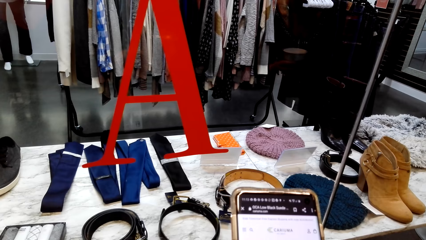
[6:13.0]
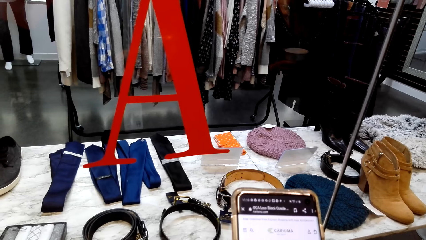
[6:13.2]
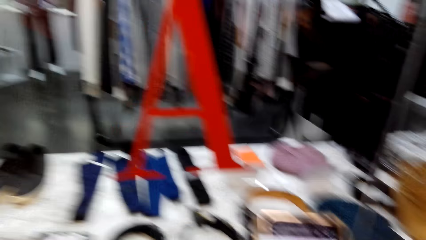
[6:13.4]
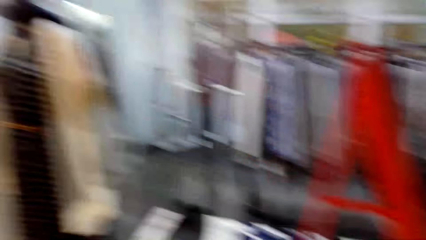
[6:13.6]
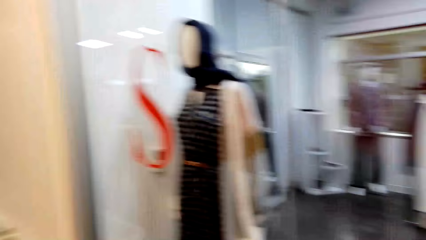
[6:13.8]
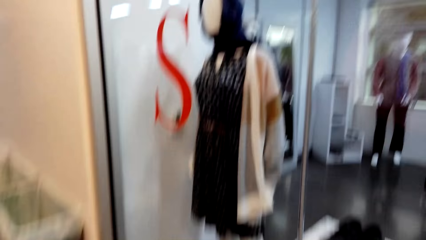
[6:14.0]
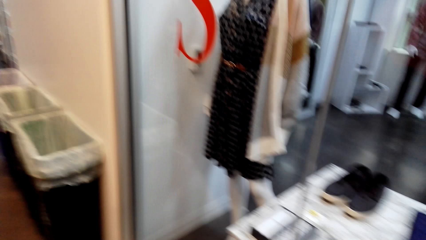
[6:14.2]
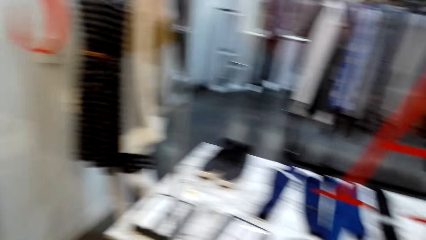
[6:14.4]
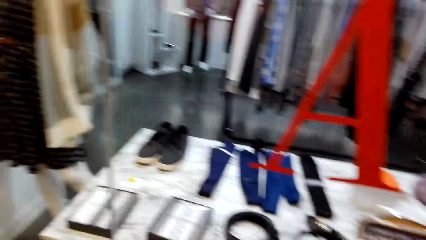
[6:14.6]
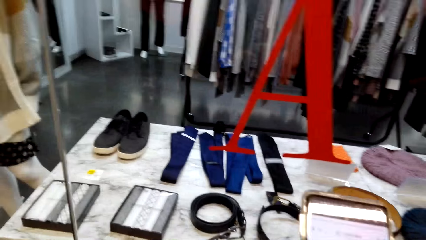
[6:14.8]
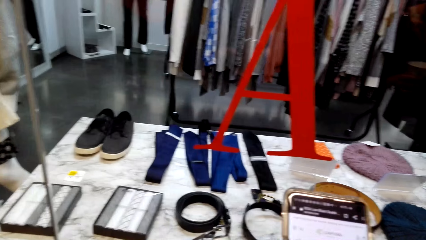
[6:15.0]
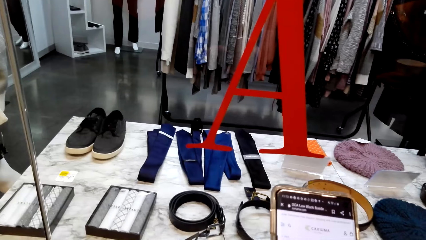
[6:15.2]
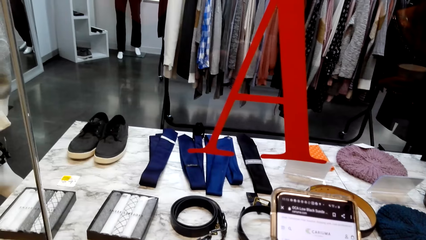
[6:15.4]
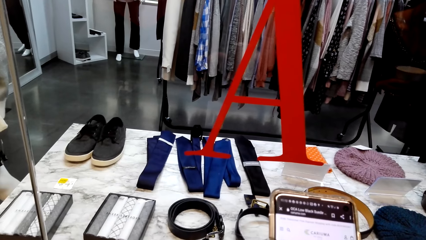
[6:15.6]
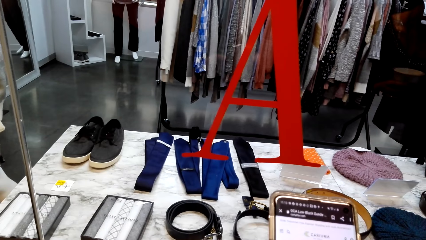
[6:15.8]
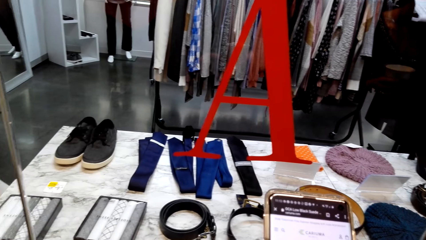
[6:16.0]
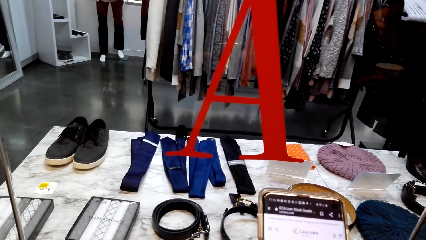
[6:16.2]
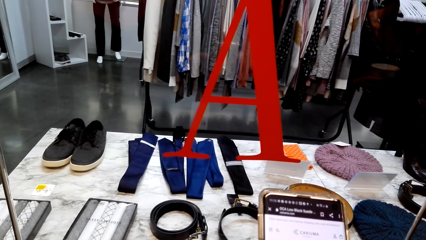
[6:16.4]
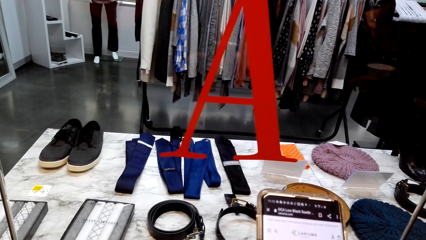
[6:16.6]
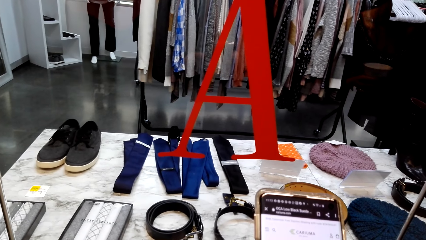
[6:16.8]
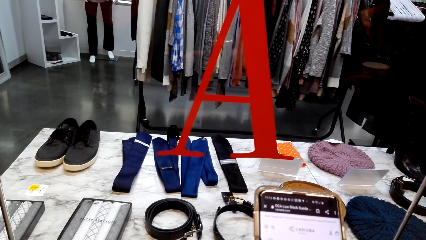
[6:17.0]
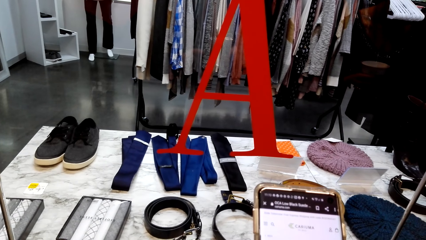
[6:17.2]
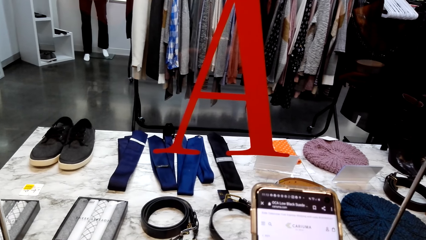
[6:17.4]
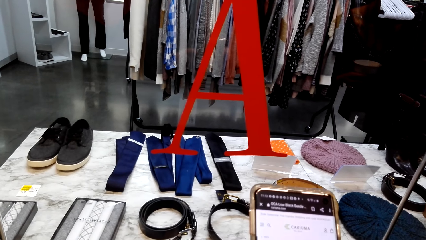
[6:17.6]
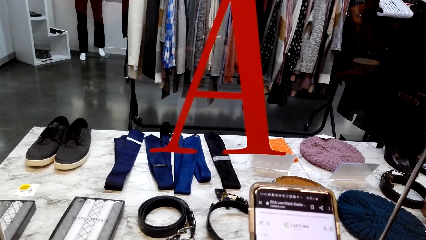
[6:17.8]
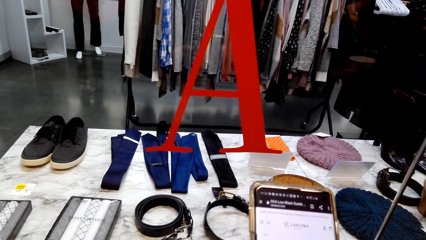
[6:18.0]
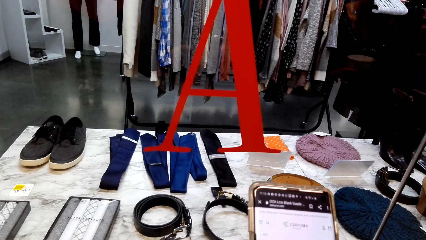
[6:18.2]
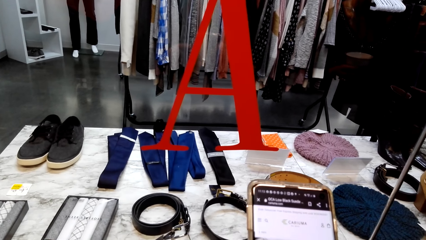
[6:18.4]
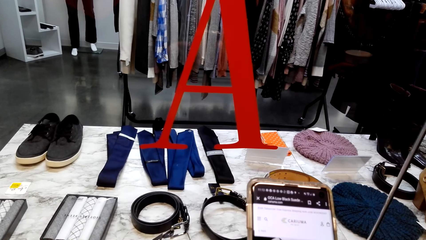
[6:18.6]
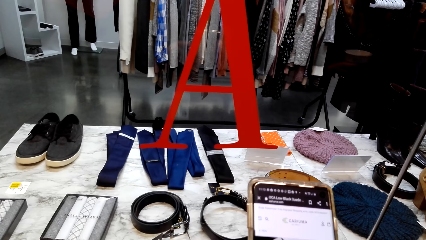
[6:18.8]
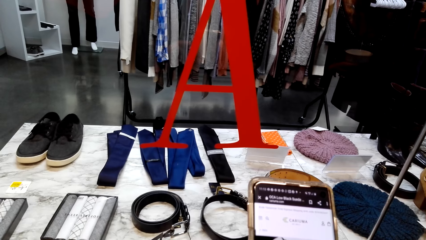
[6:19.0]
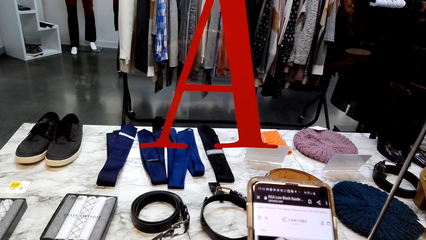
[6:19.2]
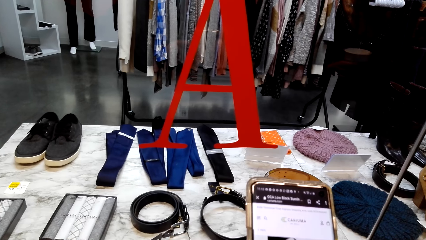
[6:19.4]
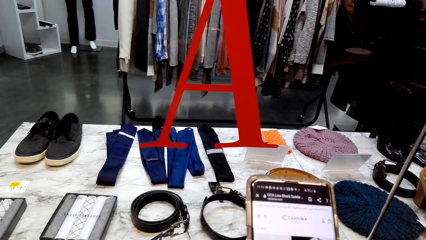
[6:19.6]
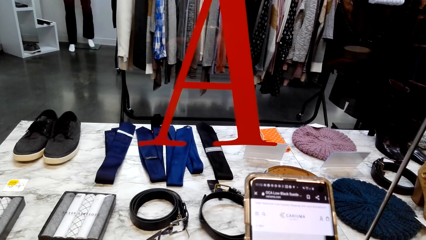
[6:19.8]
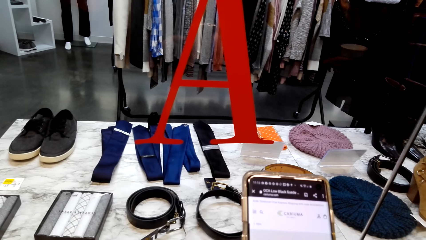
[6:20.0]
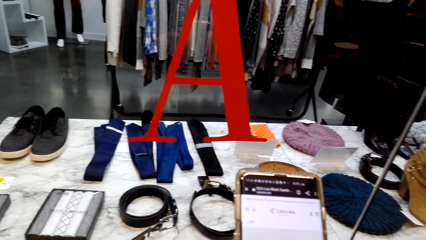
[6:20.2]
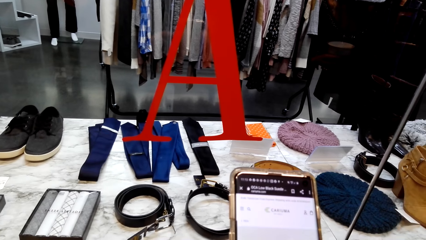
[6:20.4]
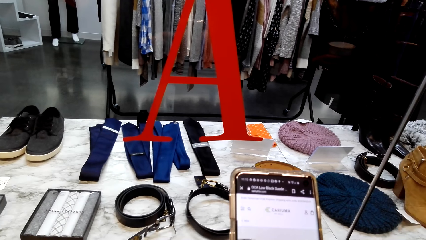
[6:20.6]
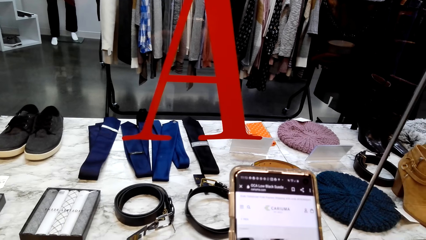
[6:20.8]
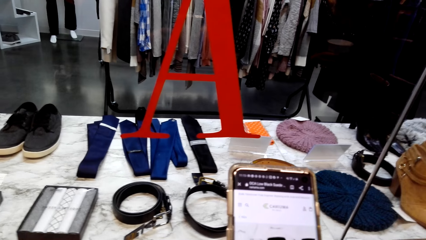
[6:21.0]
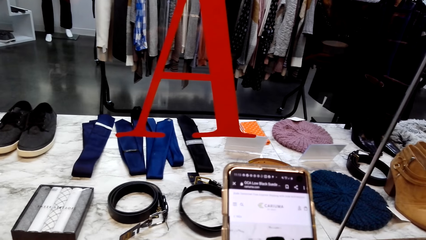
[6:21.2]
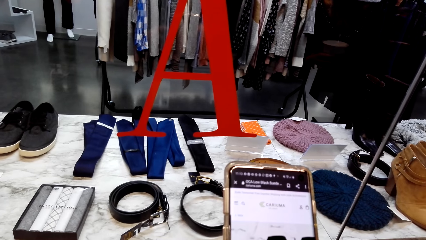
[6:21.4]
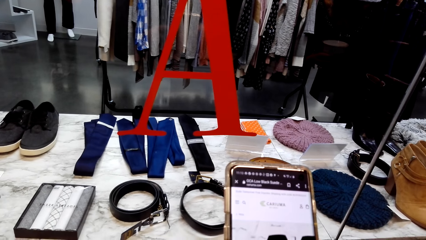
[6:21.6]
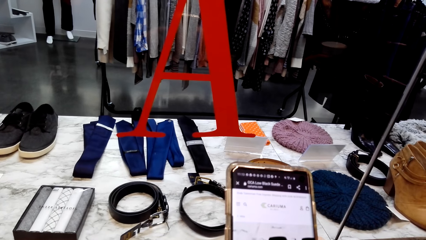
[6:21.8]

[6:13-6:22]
The camera wearer looks around the store. They use the phone.

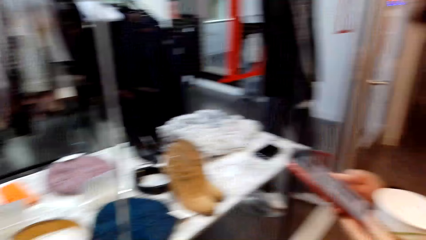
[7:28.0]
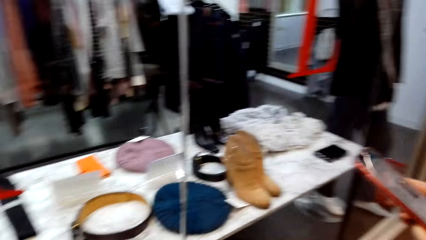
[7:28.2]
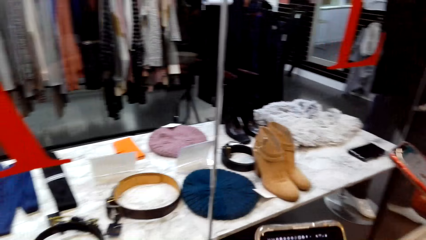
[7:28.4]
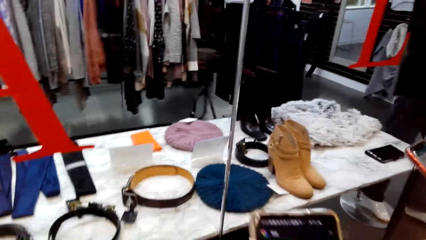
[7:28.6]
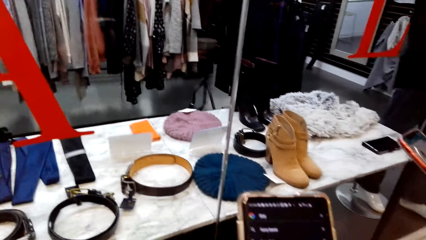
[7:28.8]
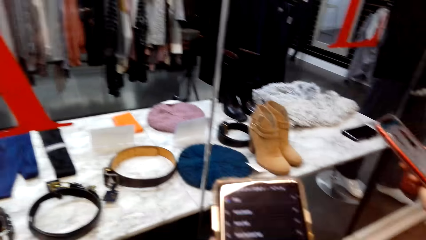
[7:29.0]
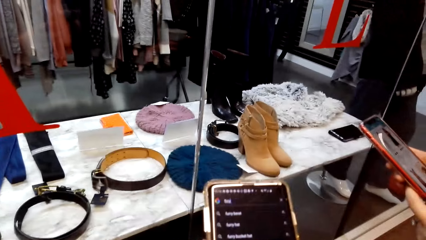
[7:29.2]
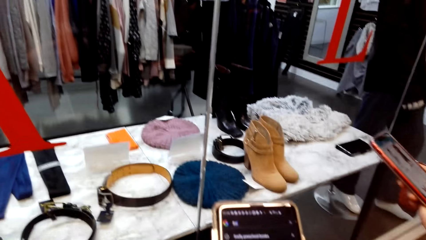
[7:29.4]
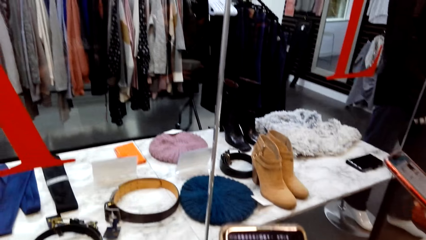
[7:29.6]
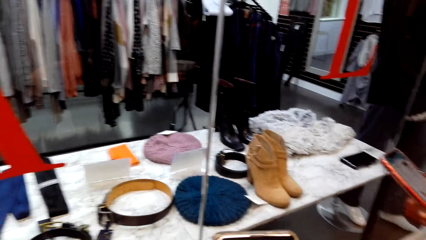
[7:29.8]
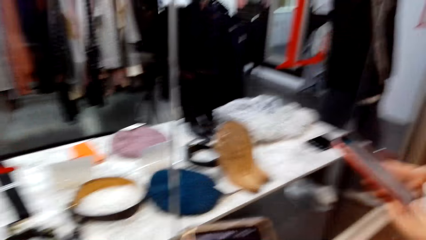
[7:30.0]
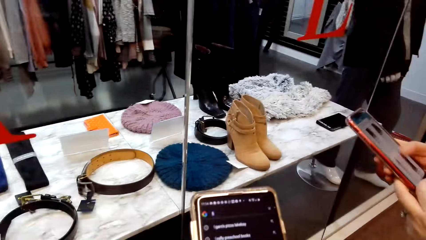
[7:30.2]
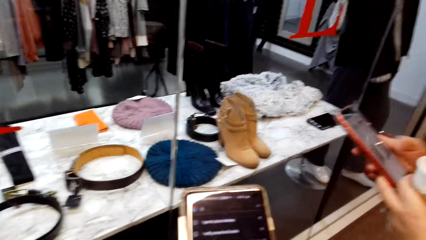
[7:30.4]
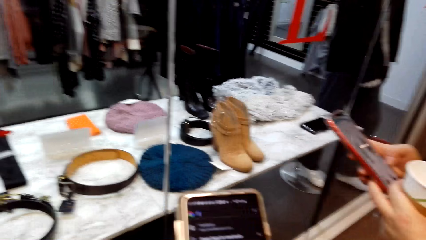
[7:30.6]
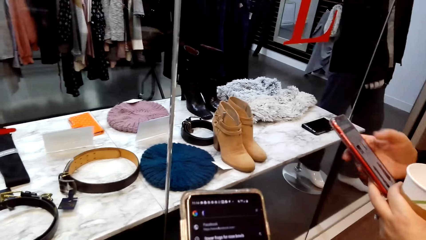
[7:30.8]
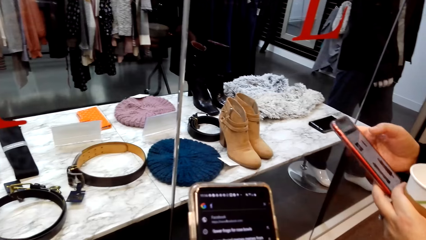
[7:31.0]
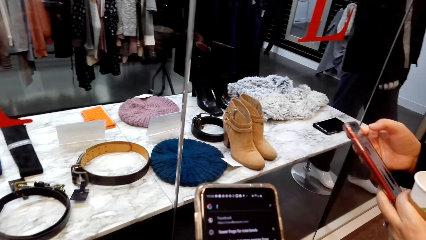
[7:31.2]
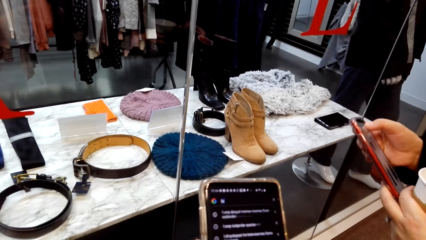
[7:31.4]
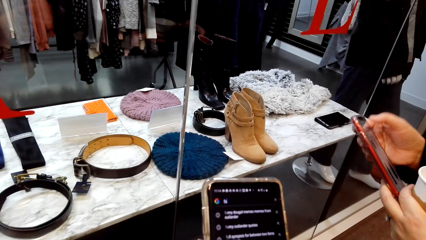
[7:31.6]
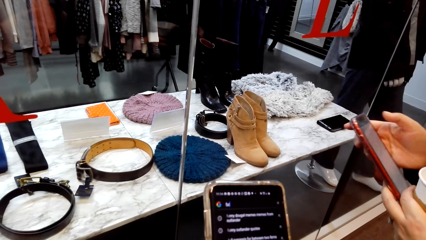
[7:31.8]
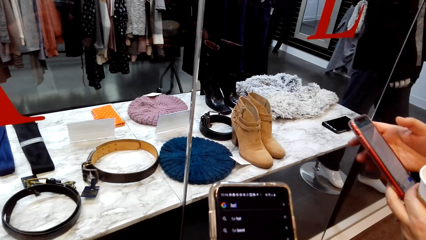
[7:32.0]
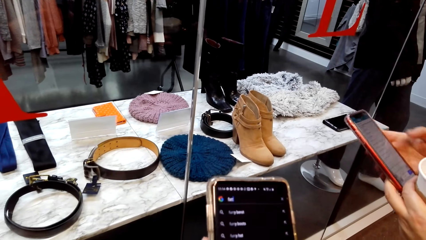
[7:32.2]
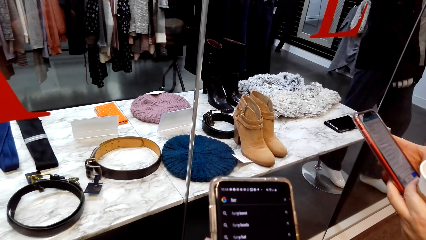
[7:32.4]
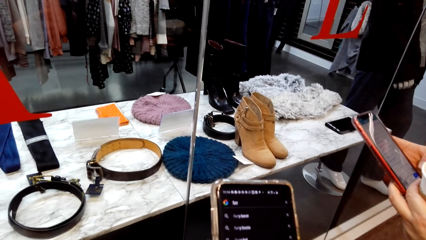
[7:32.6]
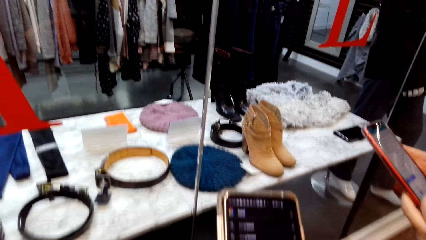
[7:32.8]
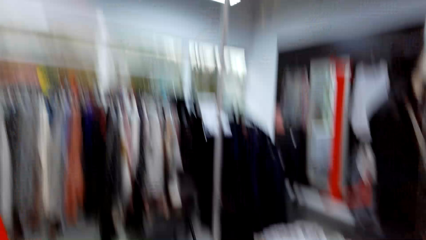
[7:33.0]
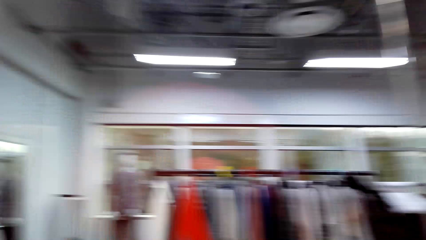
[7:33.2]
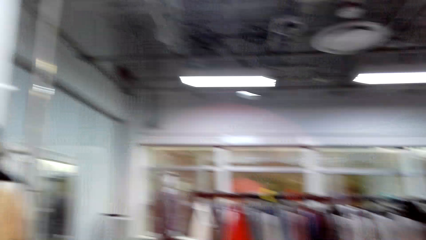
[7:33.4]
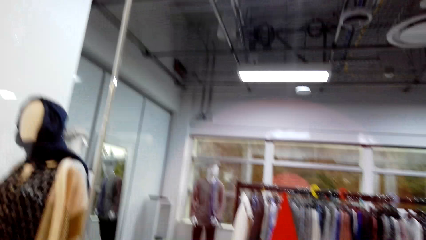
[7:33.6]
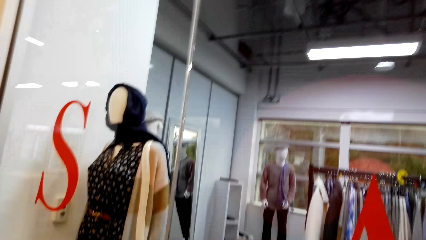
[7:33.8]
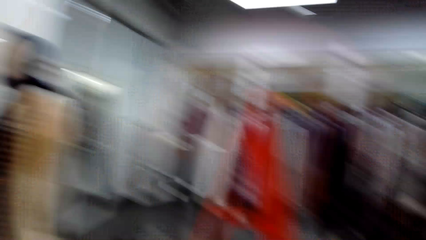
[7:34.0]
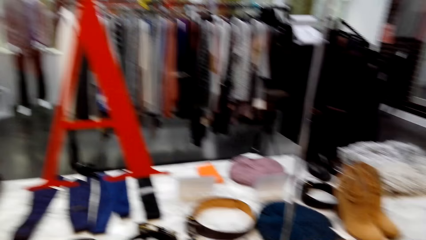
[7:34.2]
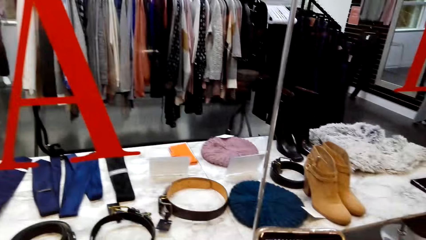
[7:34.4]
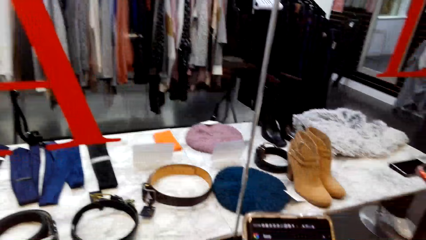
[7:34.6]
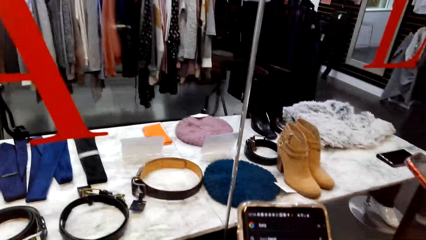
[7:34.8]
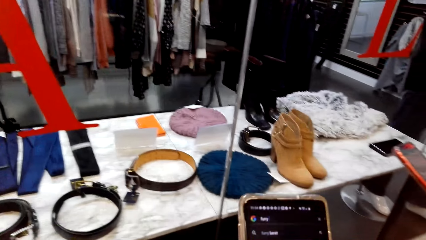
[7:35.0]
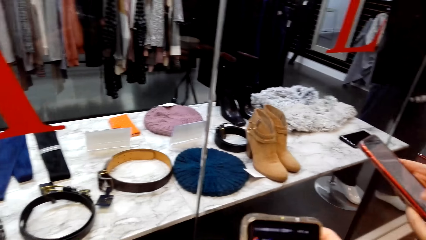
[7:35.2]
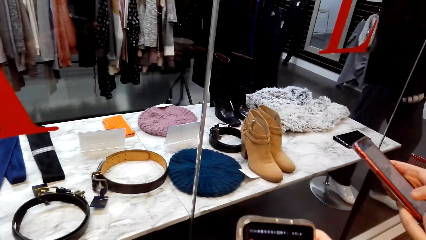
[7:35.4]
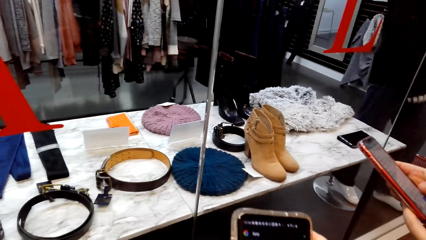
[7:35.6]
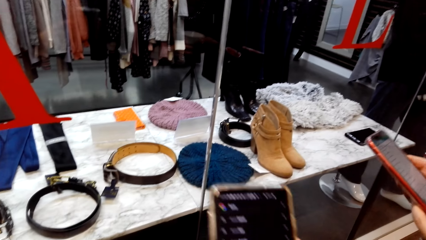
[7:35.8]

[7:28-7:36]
The camera wearer uses the phone. They talk to a lady. They look around the store.
